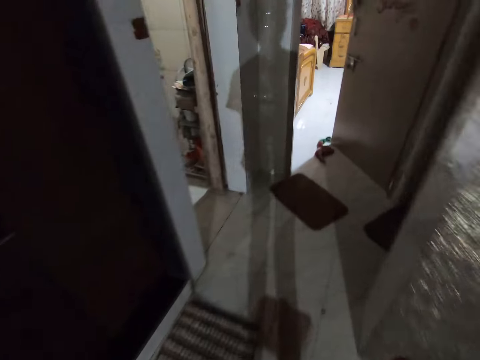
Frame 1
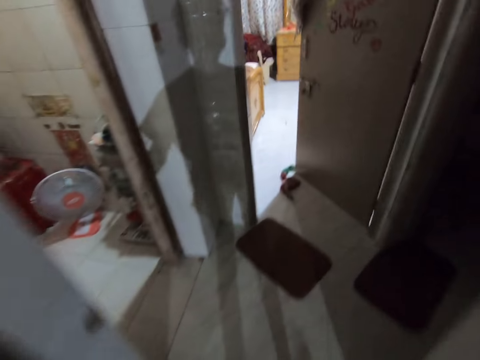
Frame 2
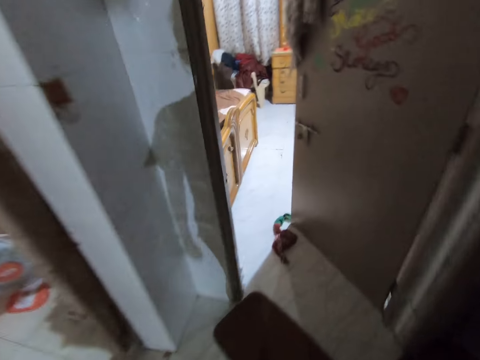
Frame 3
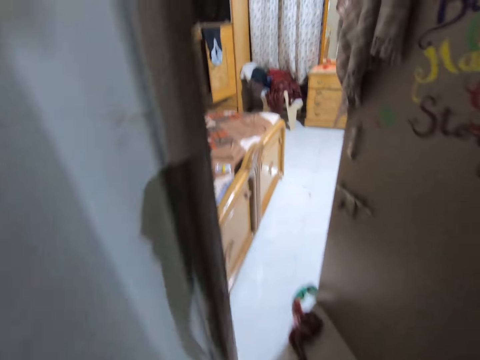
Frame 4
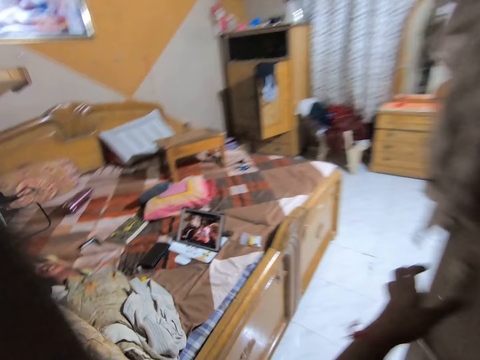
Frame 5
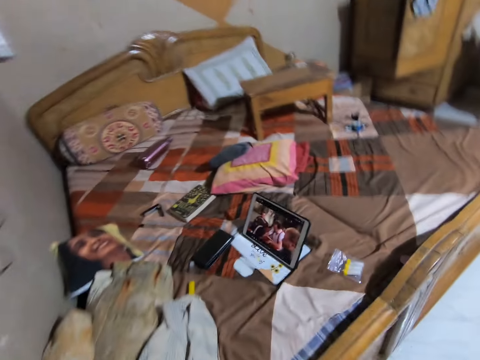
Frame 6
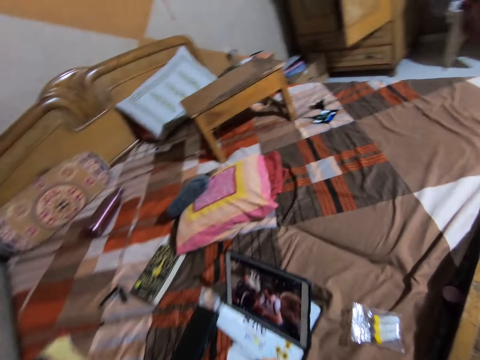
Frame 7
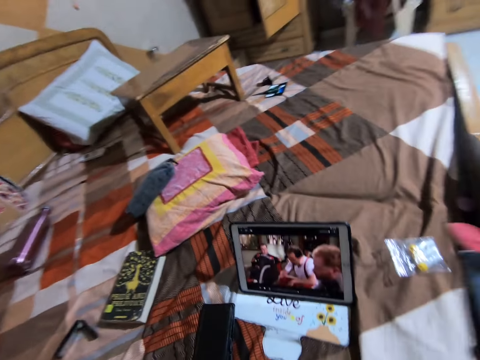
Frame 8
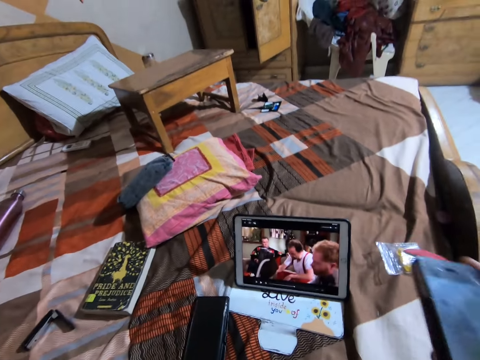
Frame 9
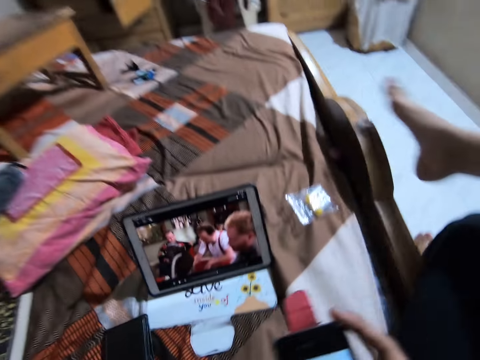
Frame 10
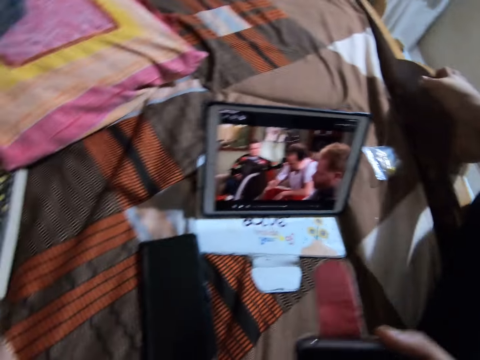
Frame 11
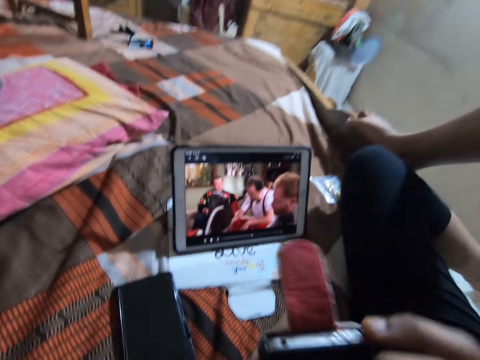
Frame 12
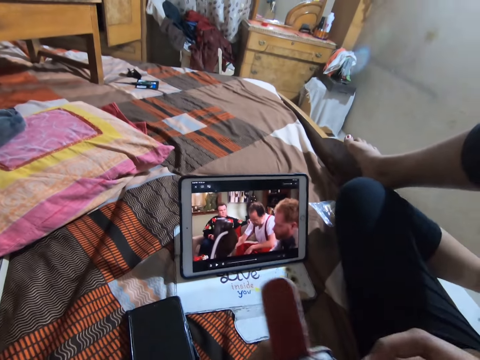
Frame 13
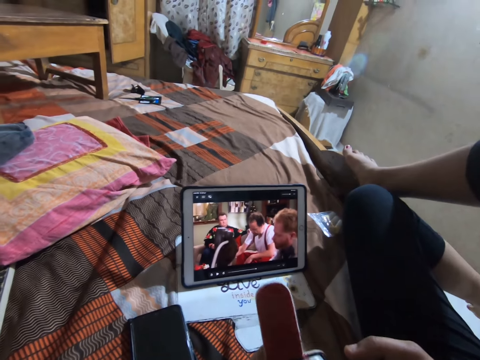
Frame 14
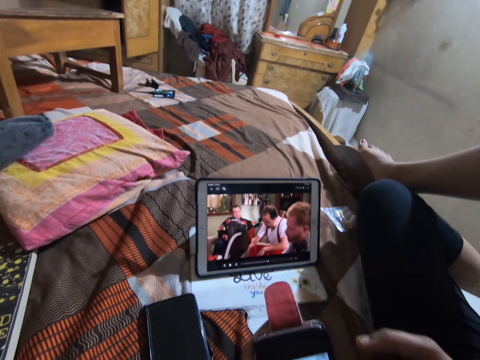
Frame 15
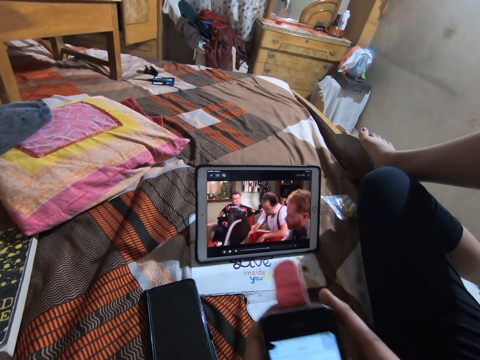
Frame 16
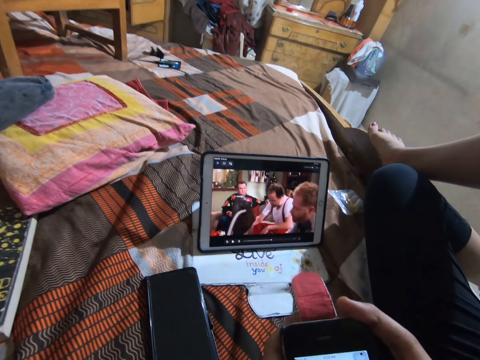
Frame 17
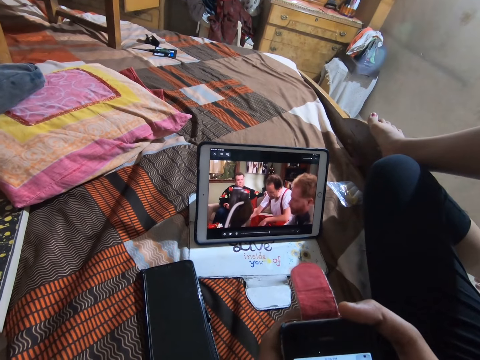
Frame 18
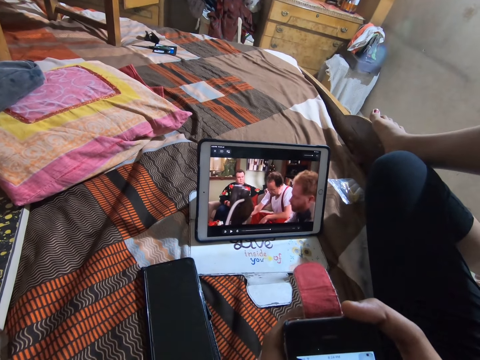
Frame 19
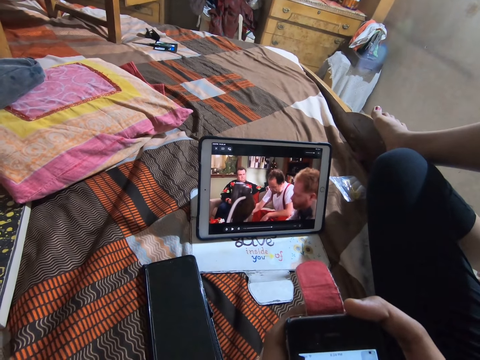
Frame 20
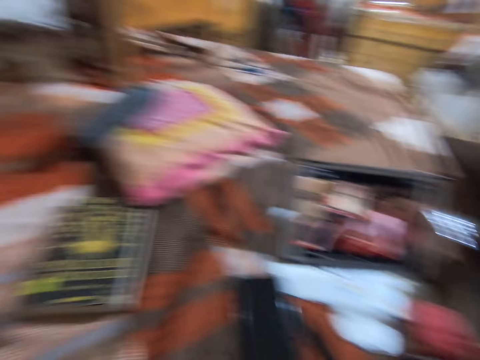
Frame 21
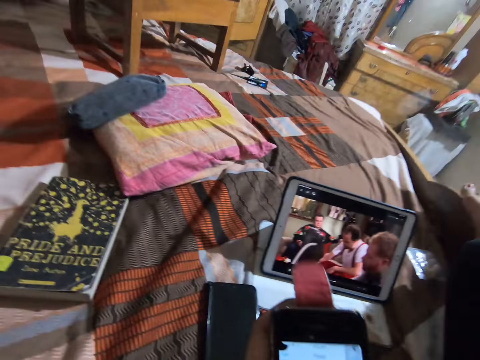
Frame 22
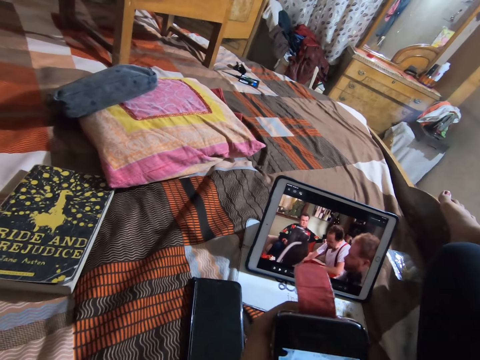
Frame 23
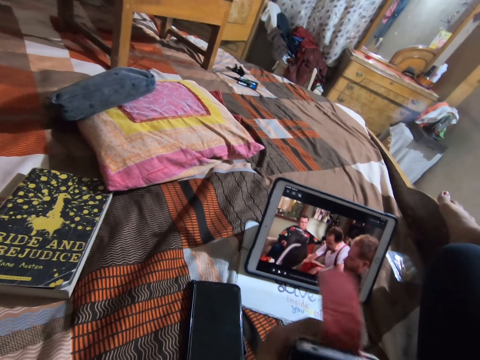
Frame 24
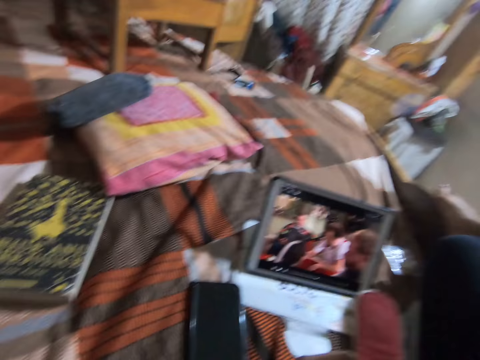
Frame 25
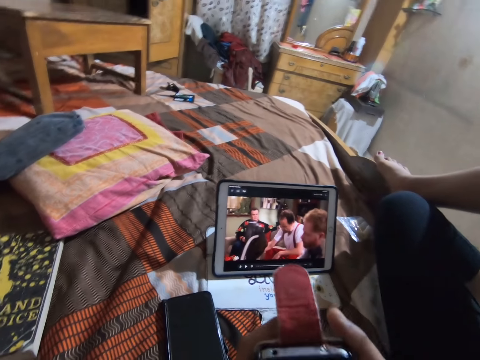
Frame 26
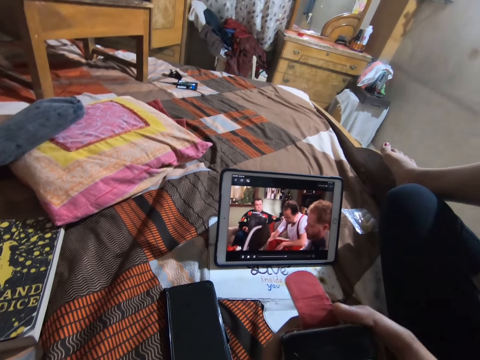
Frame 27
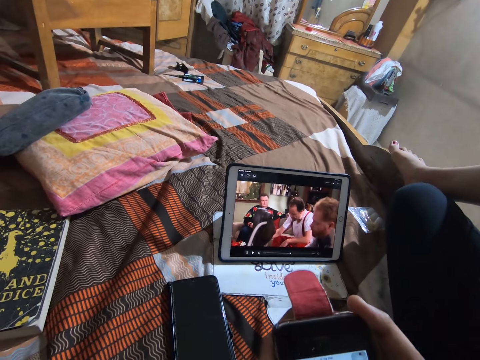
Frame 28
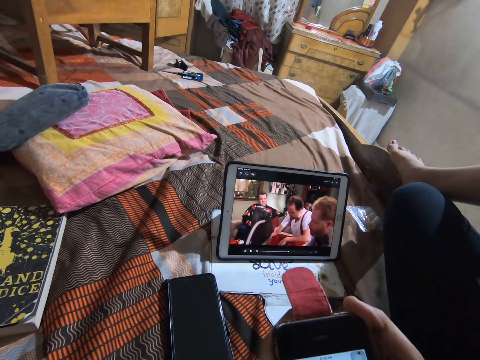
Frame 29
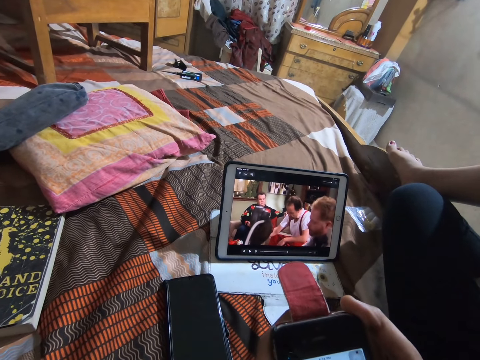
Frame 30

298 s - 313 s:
The camera wearer touches the door. They sit on the bed and operate a phone. They lift the left leg and put the leg on the bed. They lift the right leg, move the phone and look at the phone. They press the phone. They look around and operate the phone.

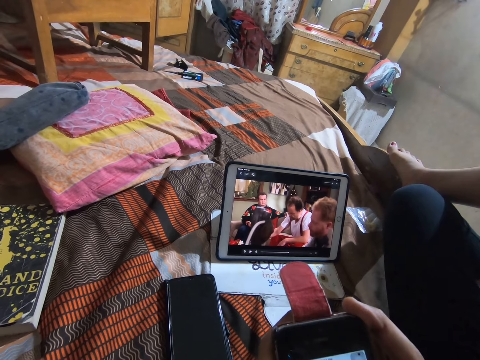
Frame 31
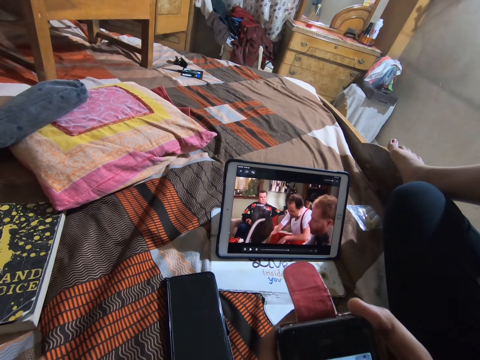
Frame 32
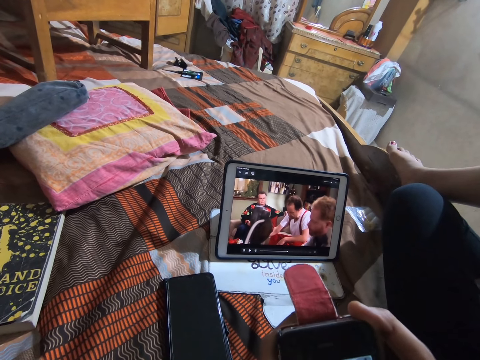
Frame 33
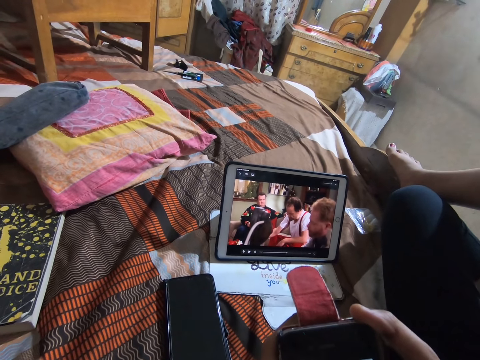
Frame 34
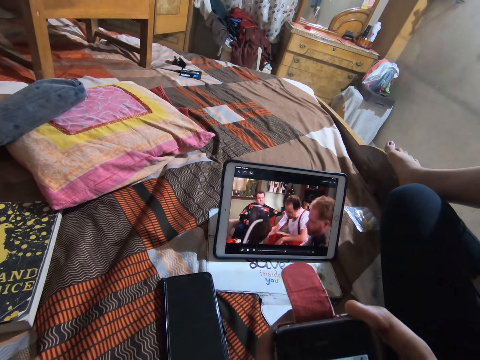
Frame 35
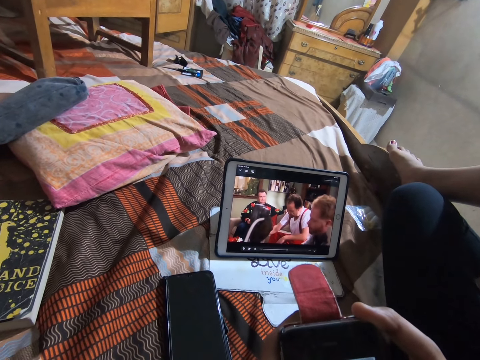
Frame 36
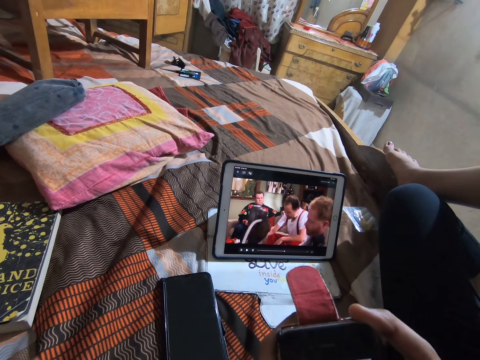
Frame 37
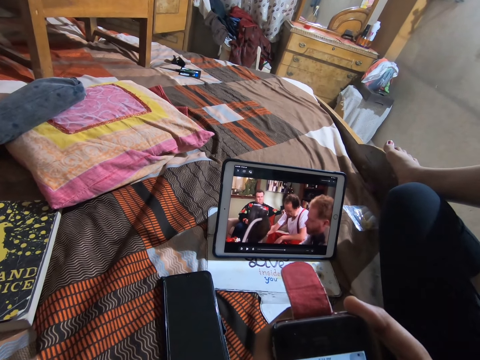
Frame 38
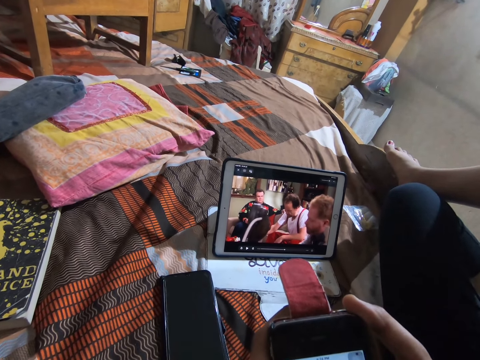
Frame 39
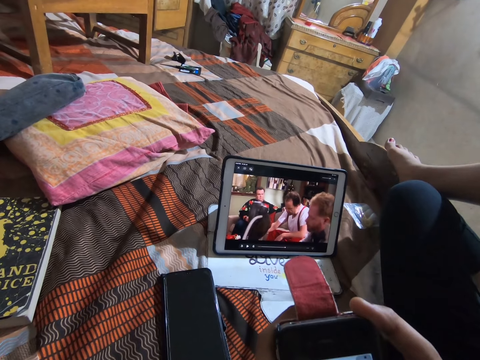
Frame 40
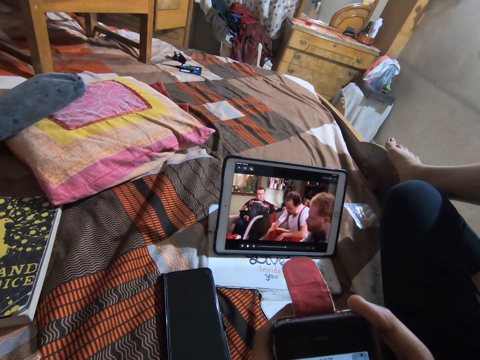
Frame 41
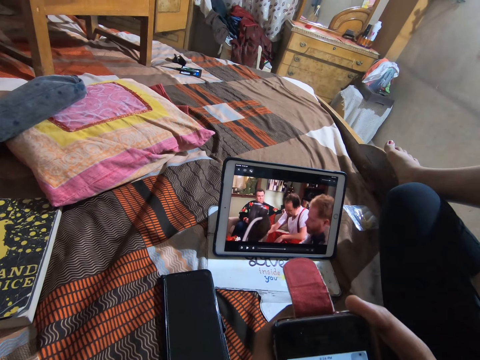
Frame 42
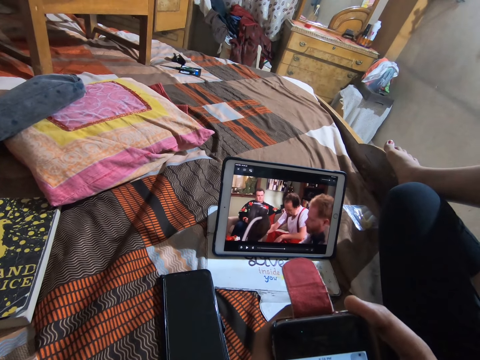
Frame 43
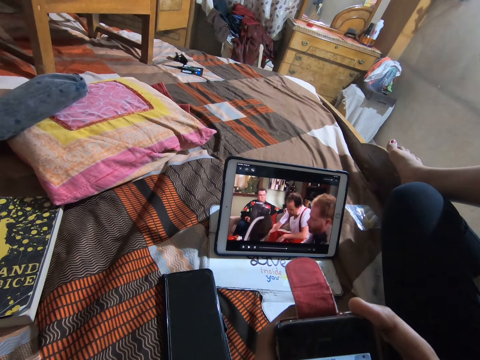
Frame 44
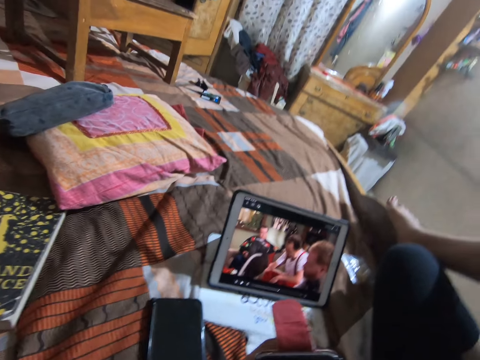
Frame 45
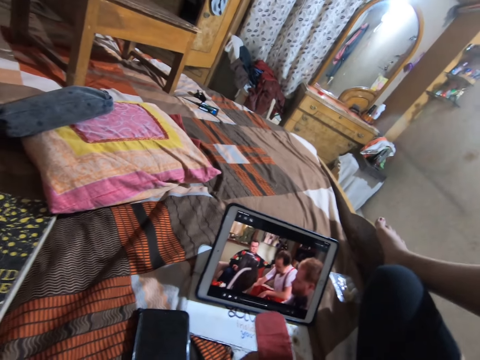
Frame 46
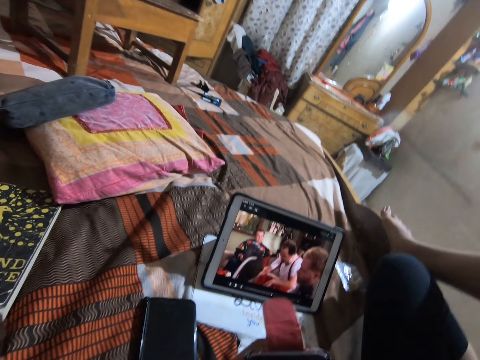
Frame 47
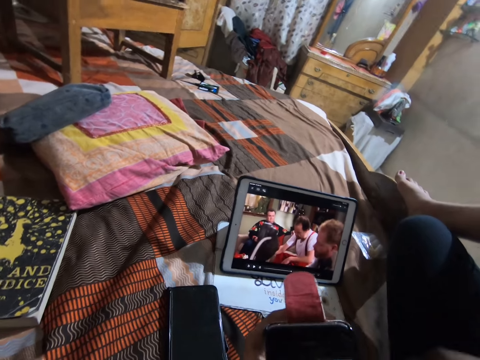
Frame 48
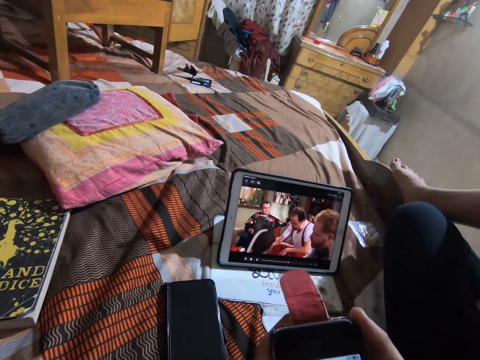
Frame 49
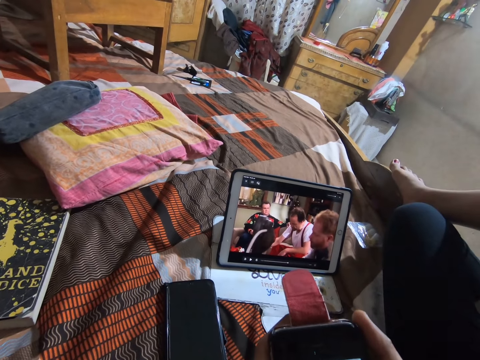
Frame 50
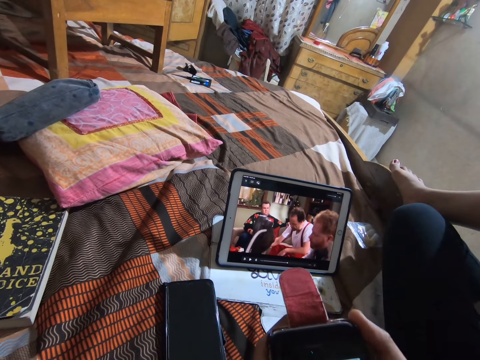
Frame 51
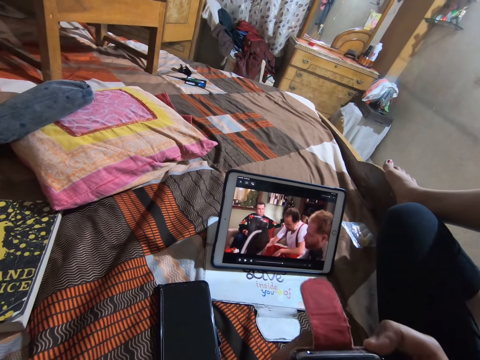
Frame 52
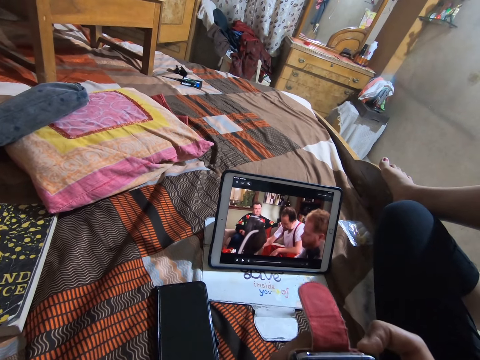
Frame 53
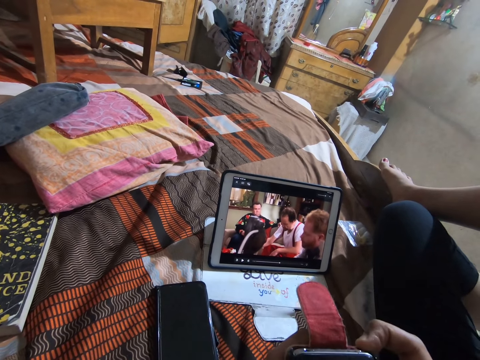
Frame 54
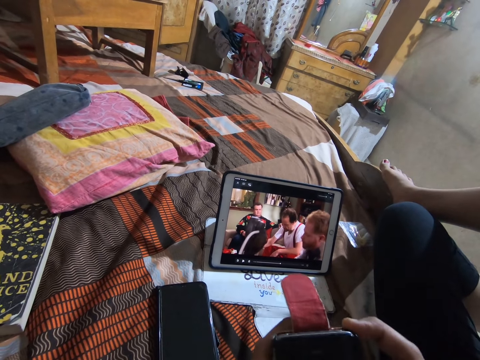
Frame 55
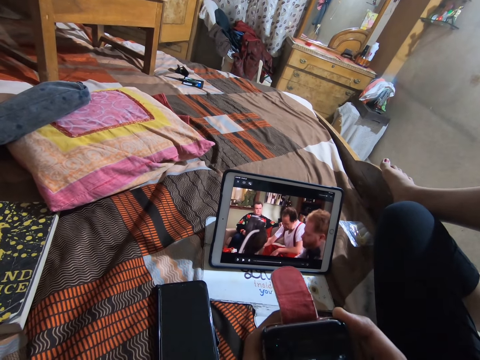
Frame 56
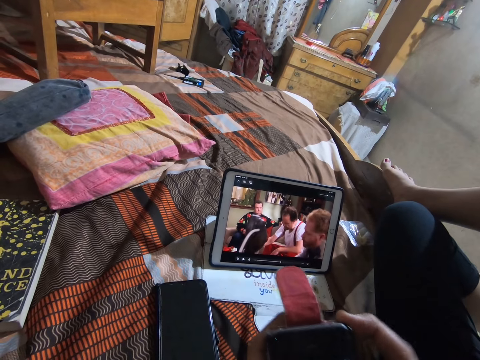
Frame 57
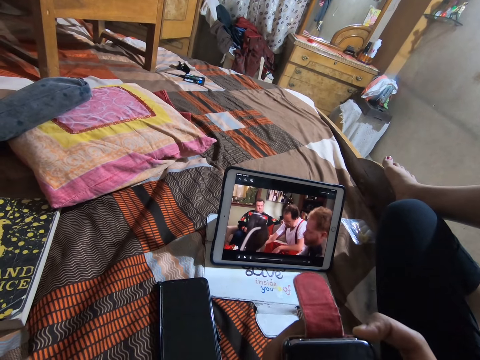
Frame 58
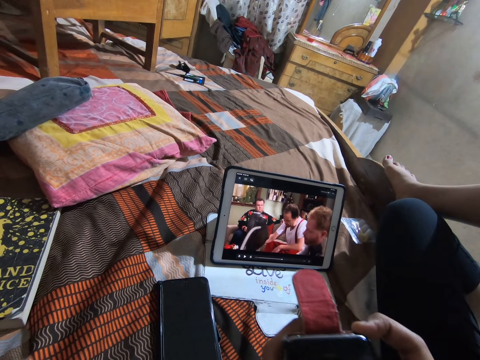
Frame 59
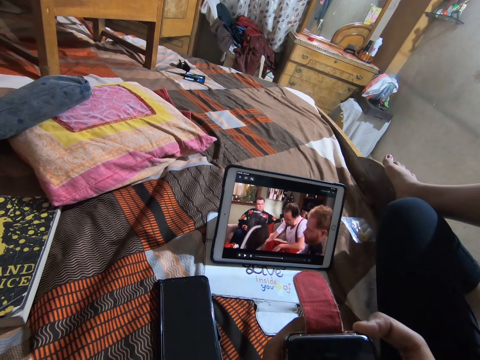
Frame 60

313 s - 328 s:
The camera wearer lifts the right hand. They look at the phone. They drop the right hand. They operate the phone.
